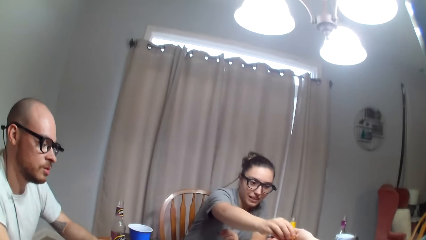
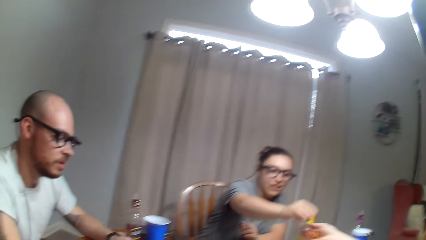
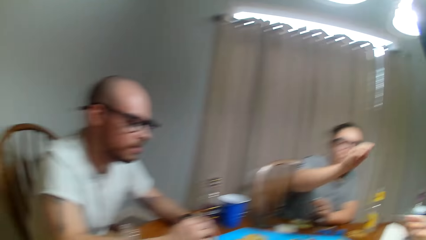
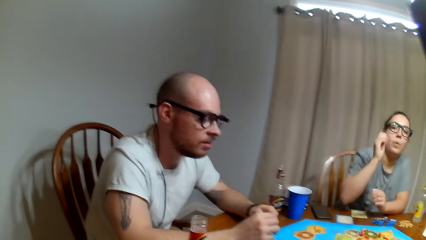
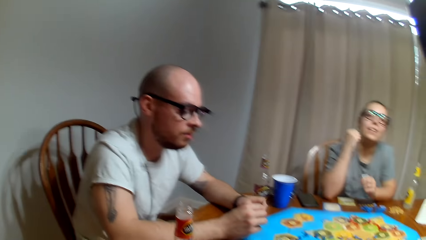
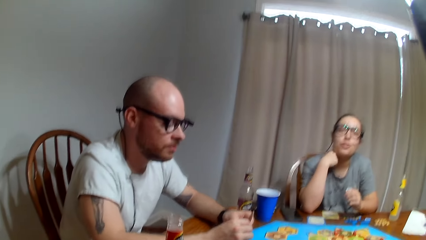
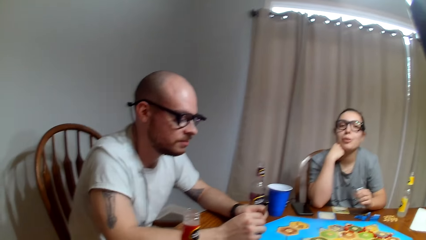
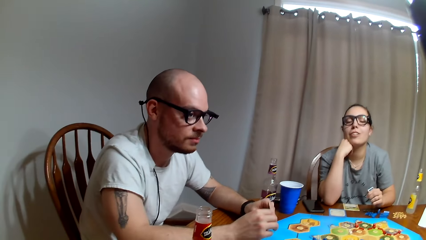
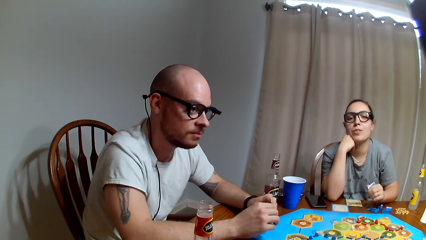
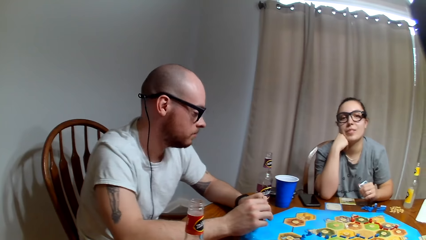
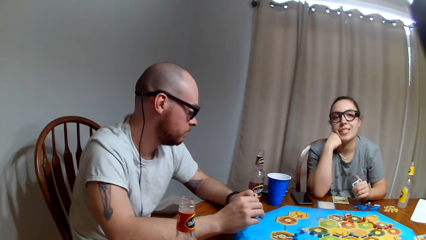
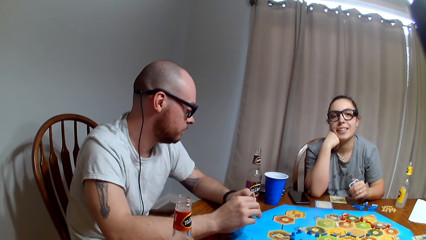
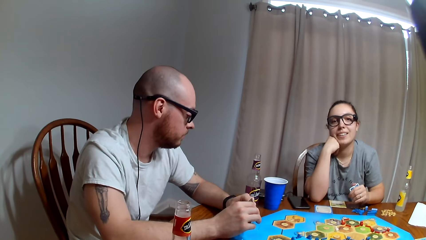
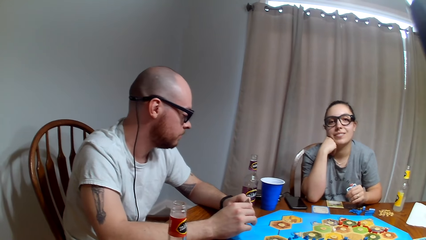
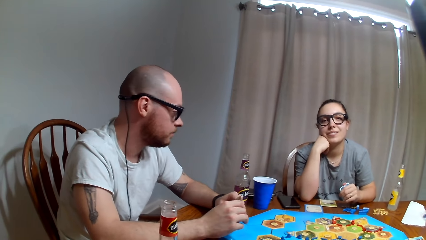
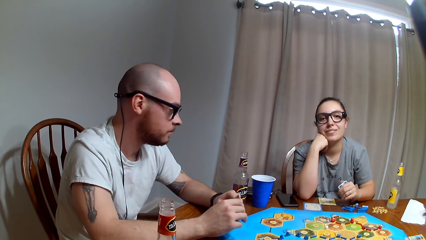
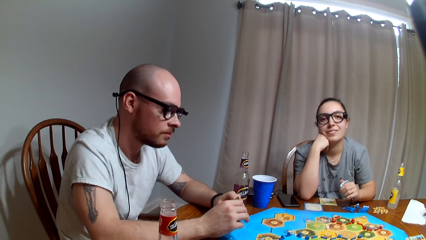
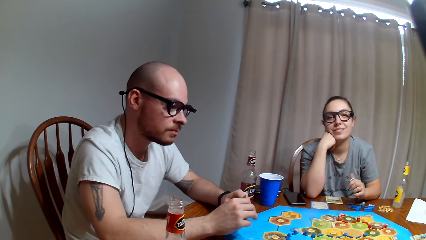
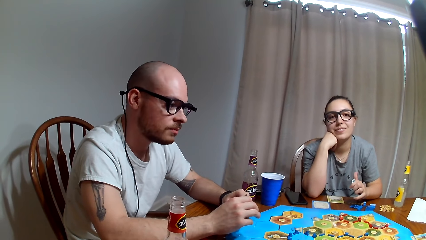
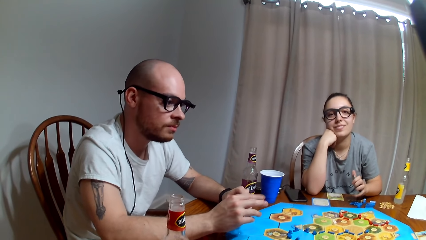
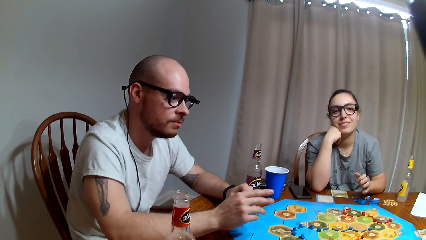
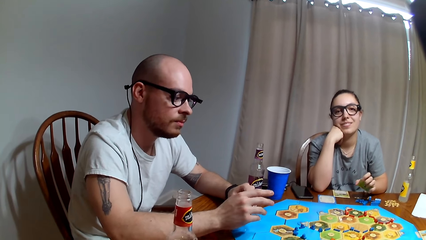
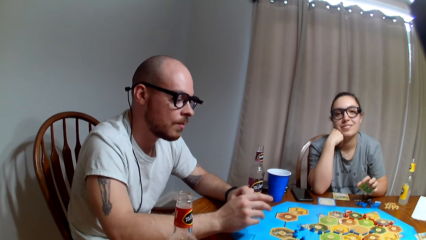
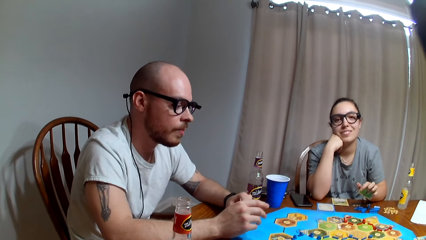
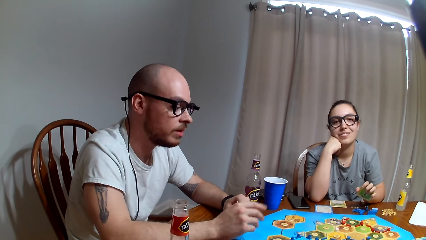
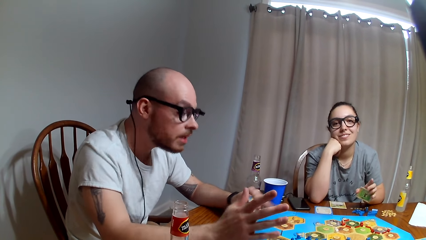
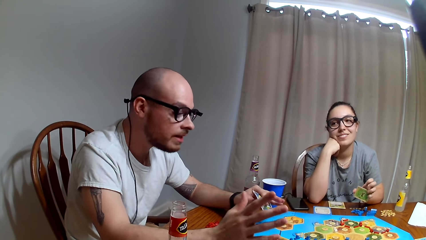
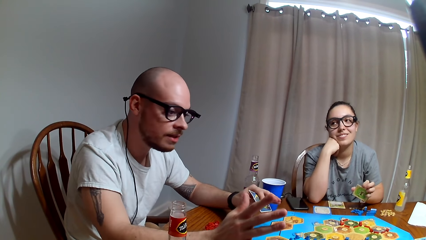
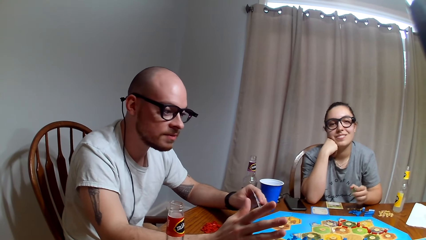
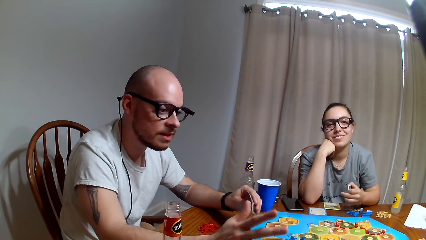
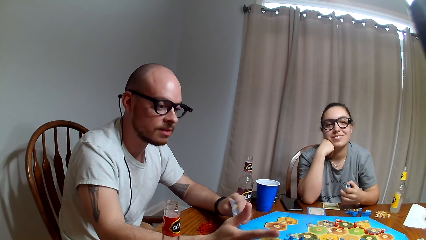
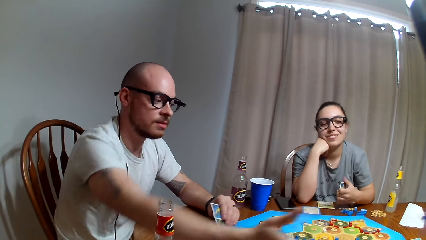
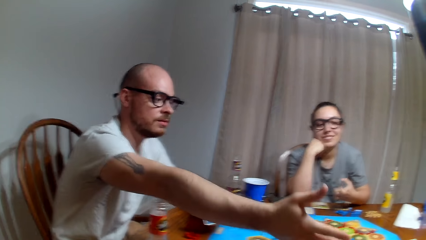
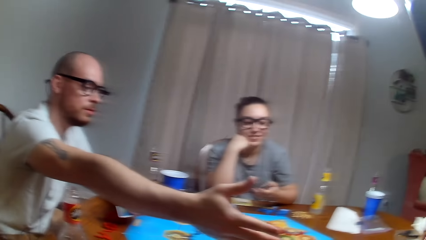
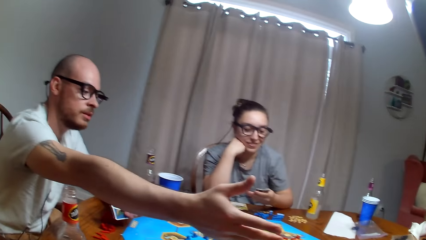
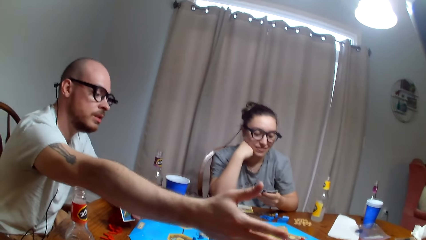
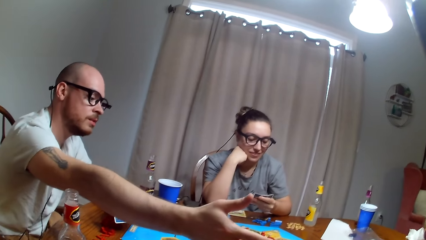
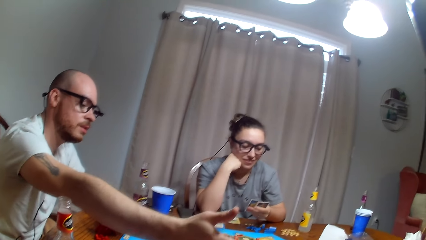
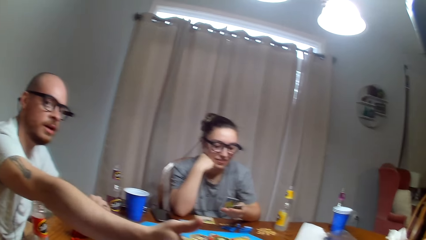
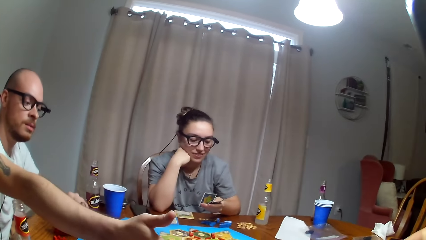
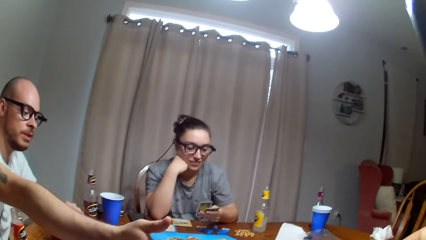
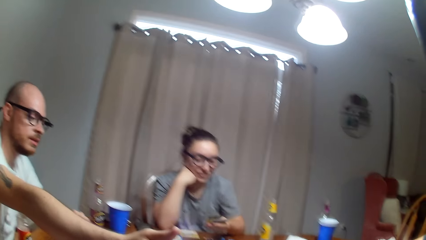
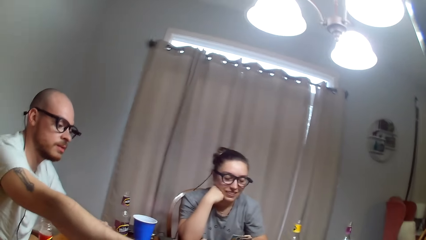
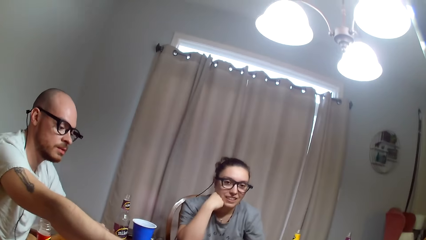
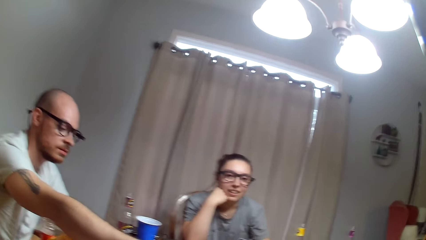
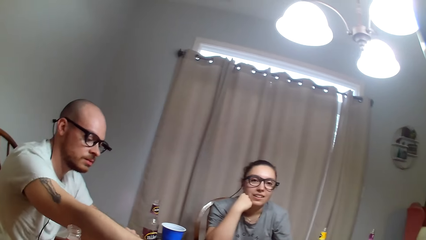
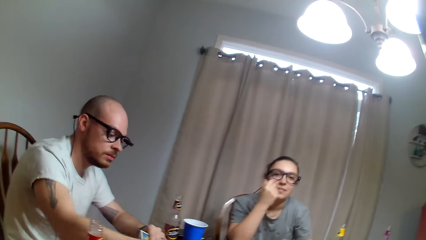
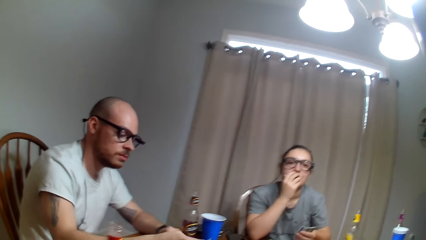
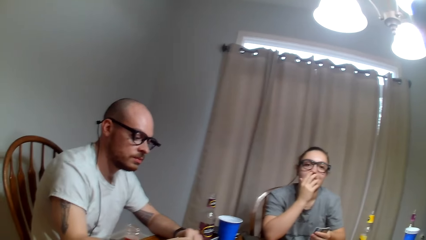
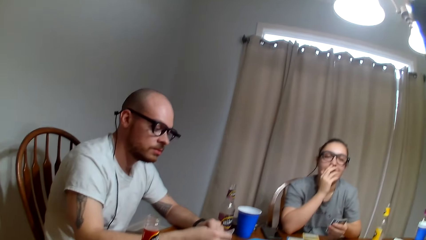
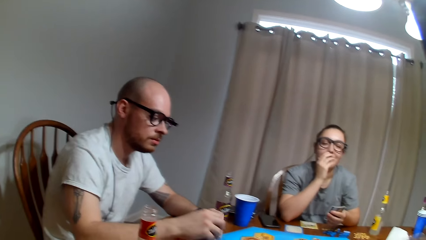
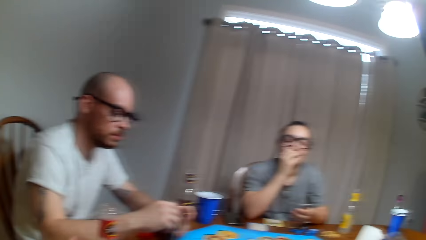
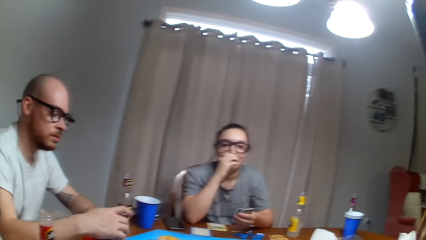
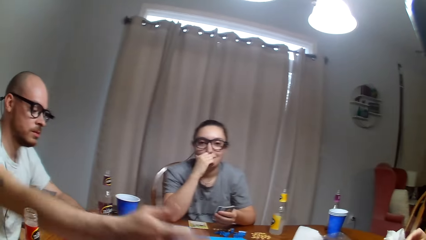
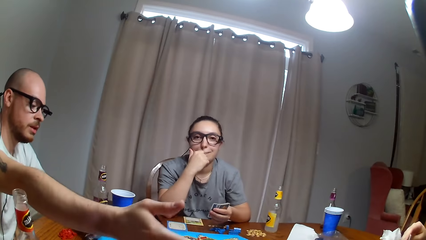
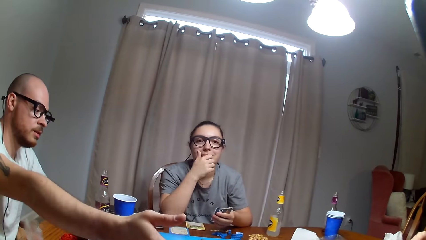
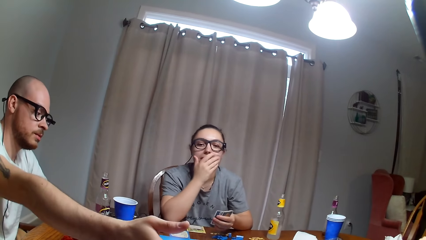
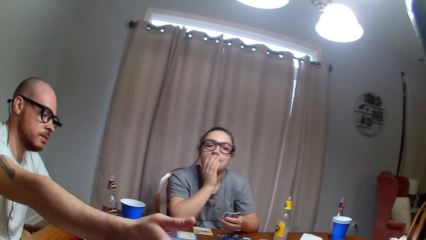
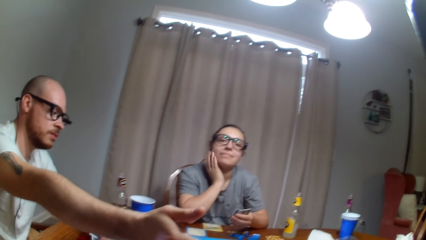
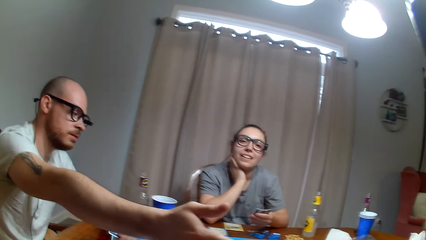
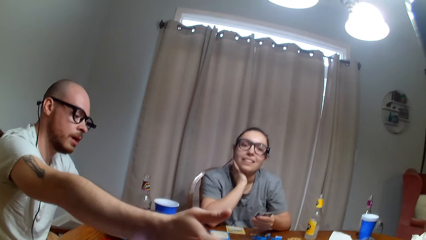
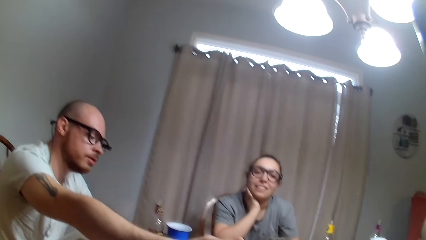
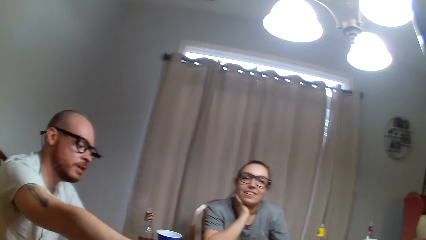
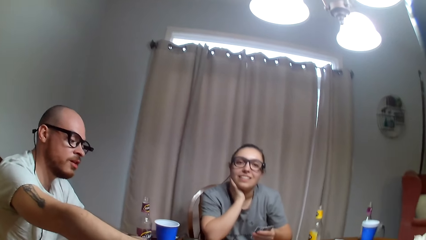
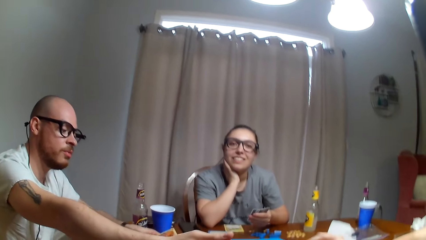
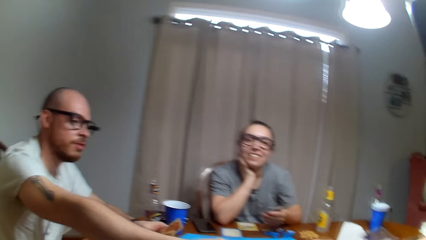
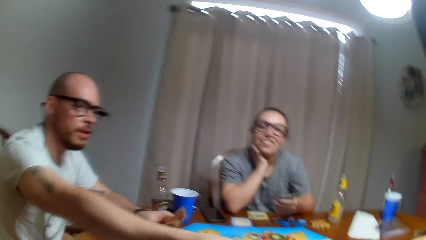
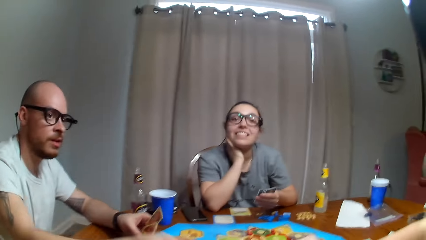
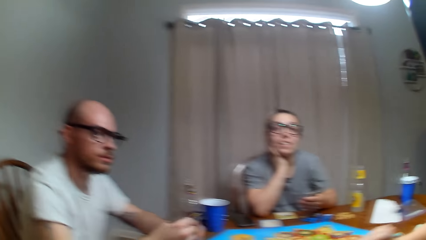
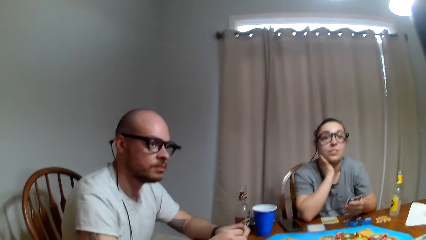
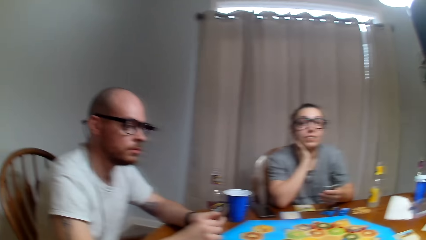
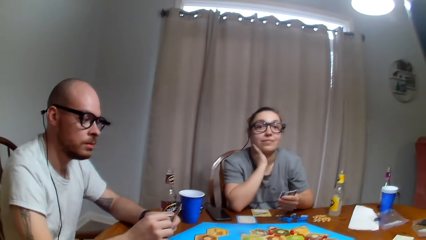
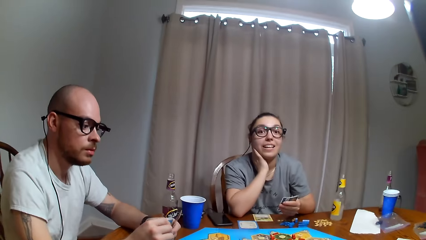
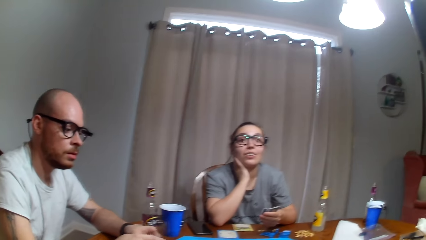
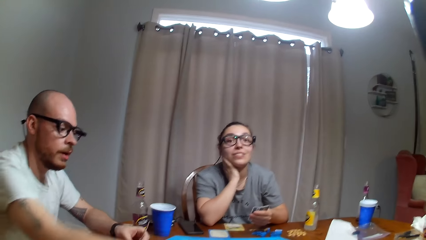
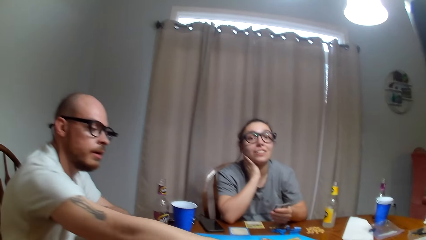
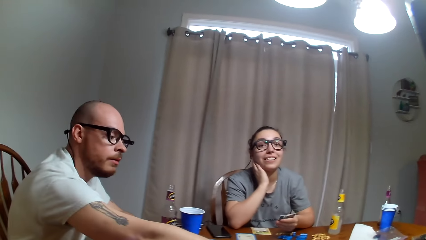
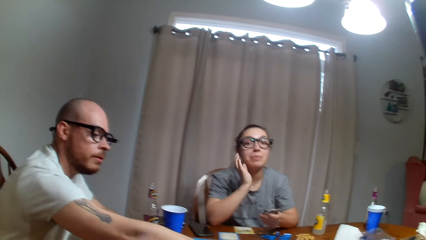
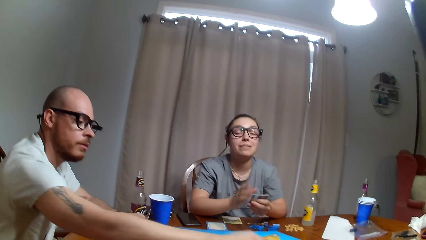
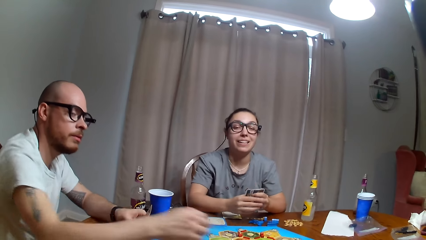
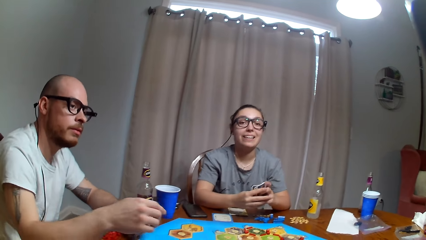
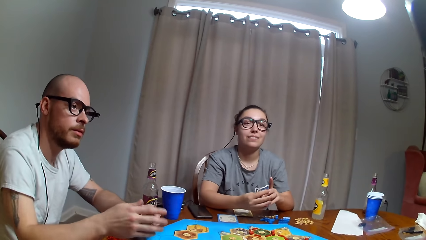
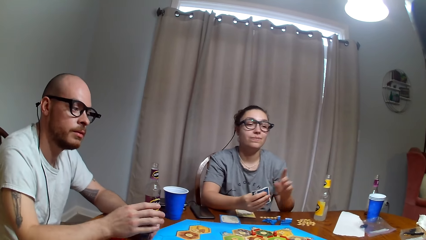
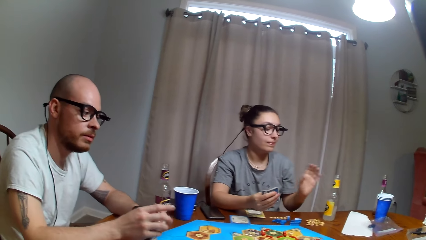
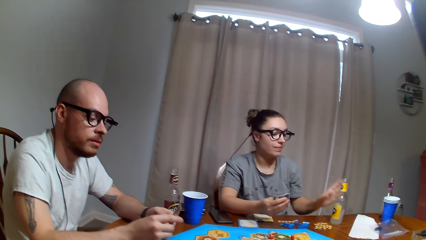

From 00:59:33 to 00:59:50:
A woman drops a dice. The woman holds the face. The camera wearer dialogues with the woman. A man stretches the hand. Another man picks up a card. The woman touches the mouth. Another woman gives a third man the card.
